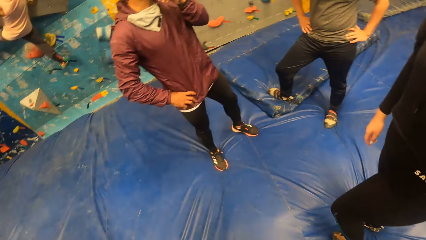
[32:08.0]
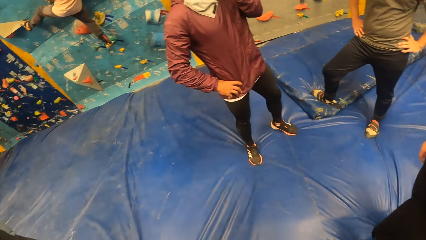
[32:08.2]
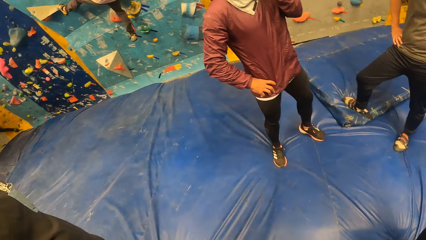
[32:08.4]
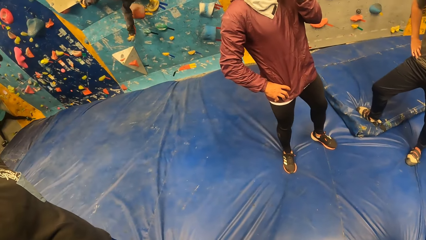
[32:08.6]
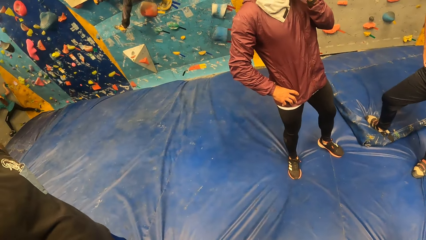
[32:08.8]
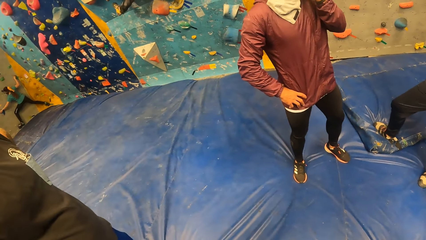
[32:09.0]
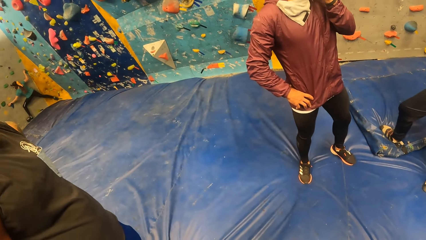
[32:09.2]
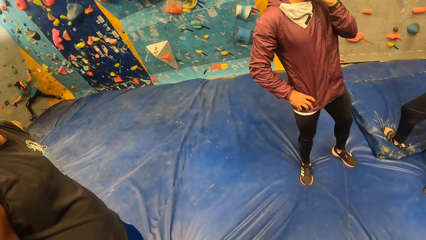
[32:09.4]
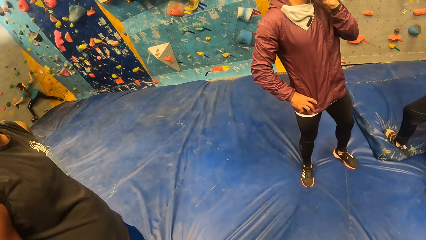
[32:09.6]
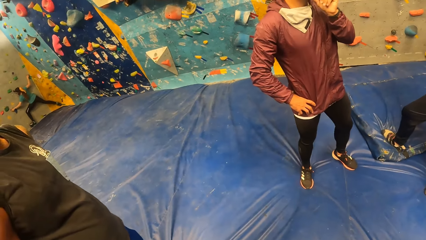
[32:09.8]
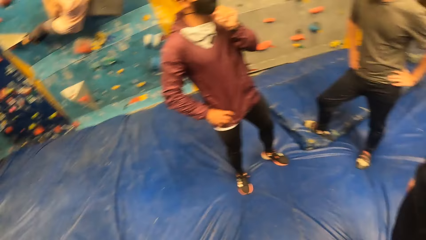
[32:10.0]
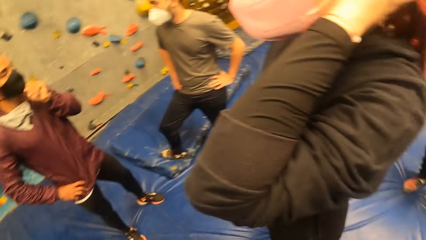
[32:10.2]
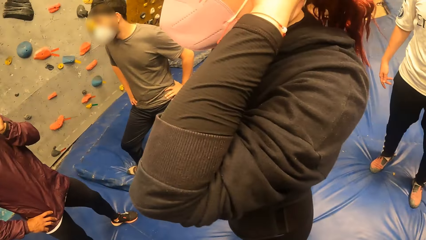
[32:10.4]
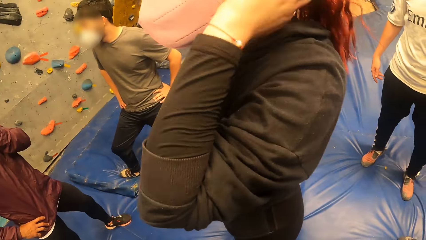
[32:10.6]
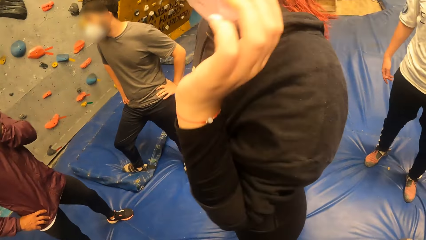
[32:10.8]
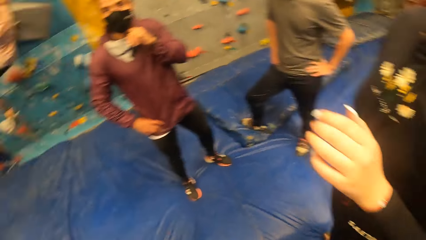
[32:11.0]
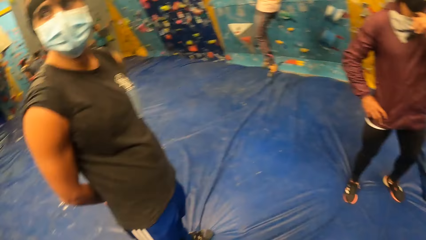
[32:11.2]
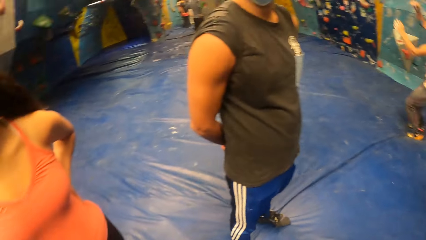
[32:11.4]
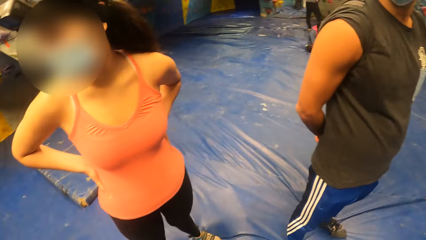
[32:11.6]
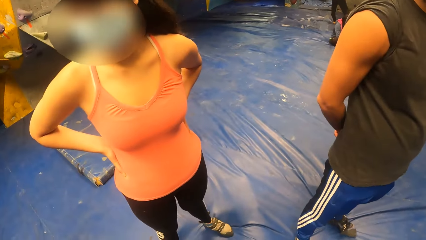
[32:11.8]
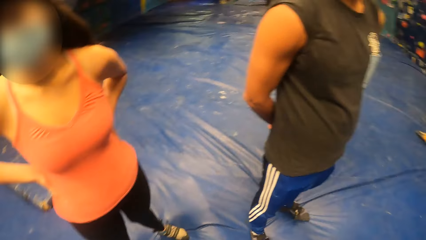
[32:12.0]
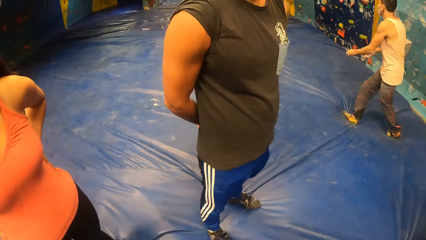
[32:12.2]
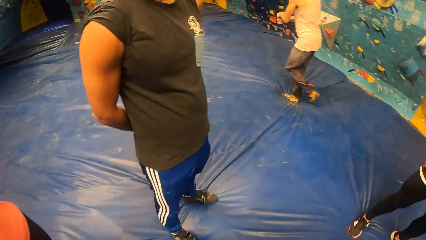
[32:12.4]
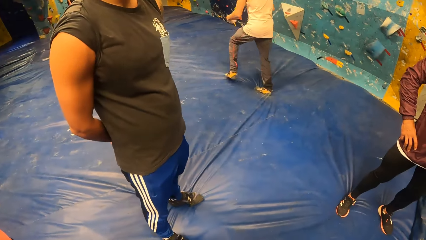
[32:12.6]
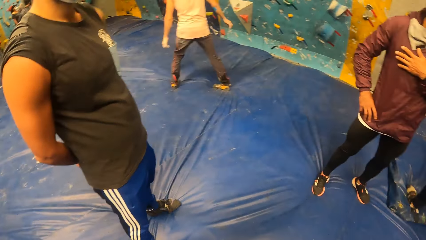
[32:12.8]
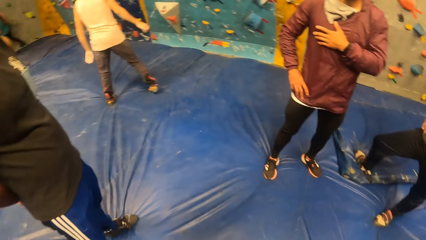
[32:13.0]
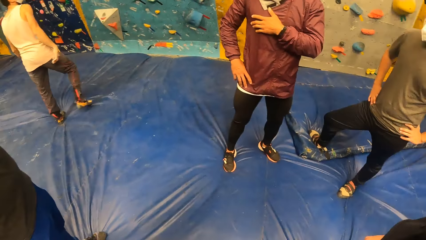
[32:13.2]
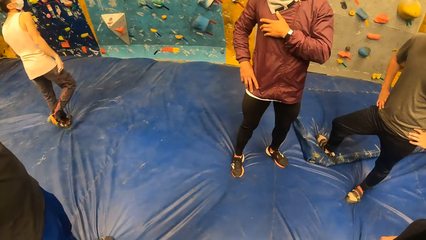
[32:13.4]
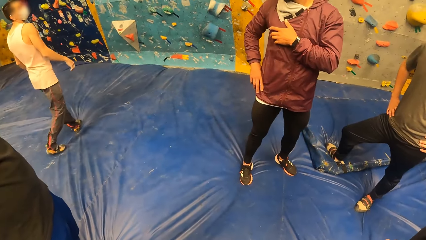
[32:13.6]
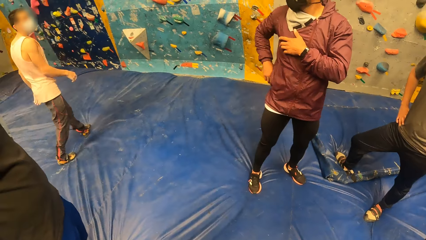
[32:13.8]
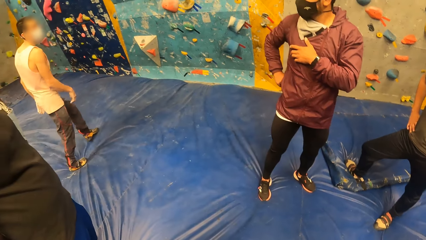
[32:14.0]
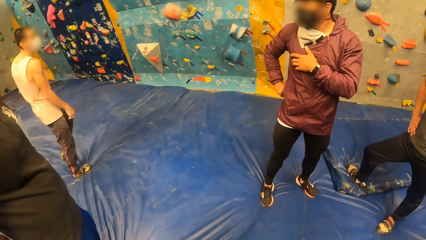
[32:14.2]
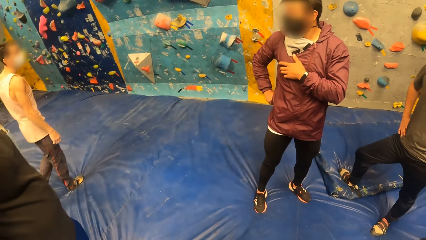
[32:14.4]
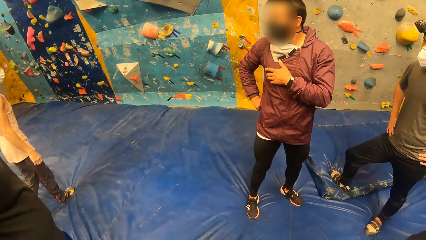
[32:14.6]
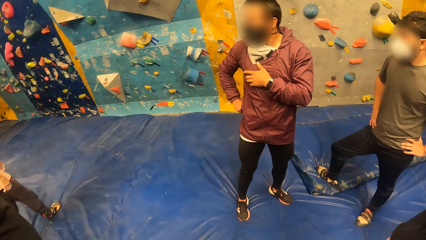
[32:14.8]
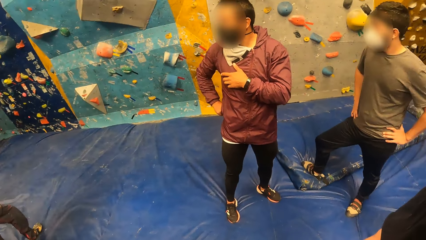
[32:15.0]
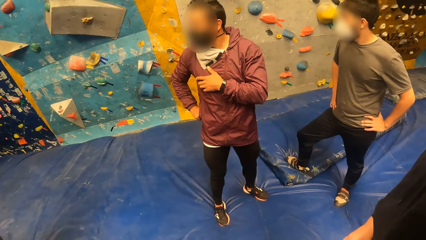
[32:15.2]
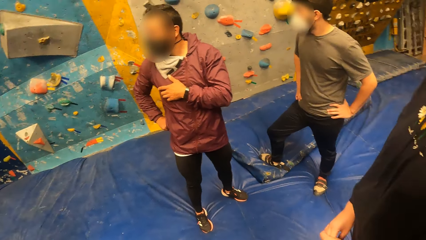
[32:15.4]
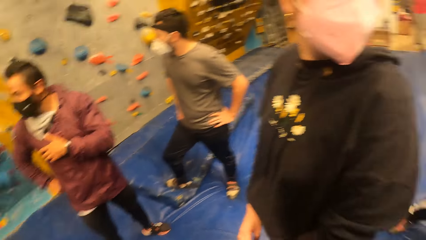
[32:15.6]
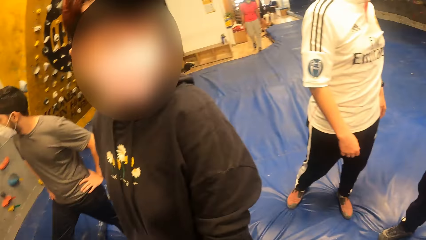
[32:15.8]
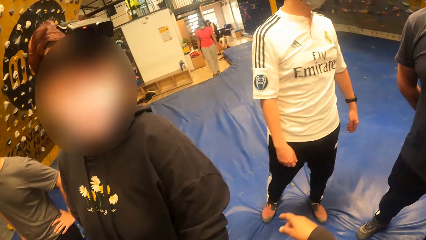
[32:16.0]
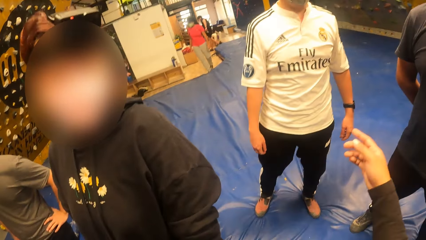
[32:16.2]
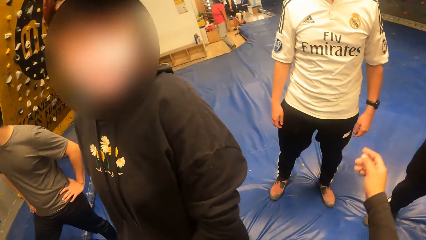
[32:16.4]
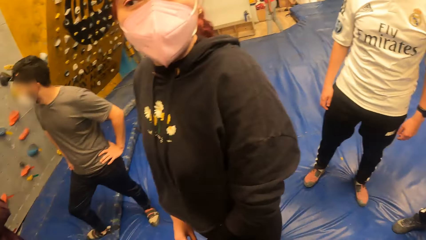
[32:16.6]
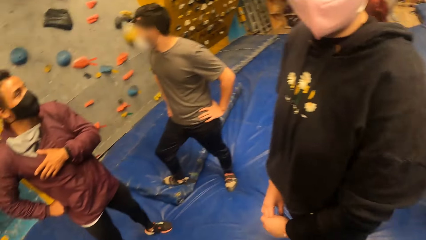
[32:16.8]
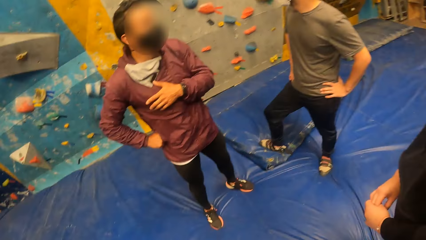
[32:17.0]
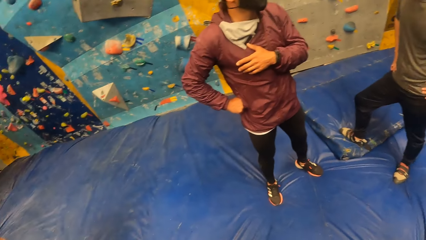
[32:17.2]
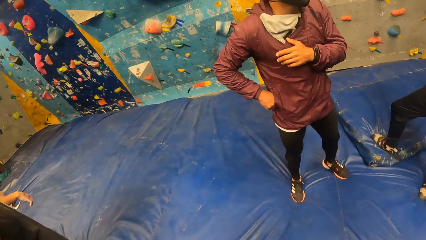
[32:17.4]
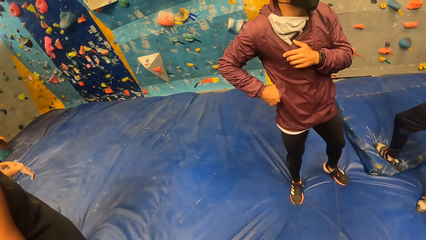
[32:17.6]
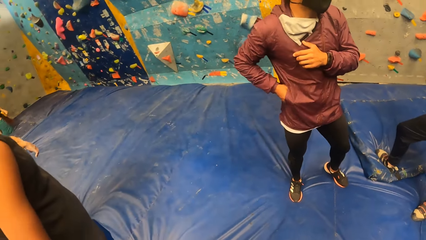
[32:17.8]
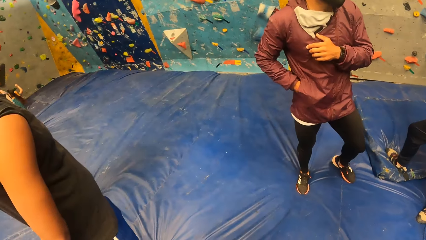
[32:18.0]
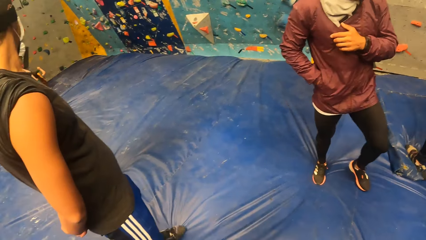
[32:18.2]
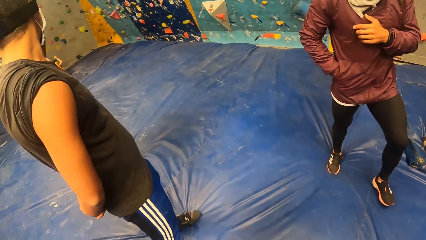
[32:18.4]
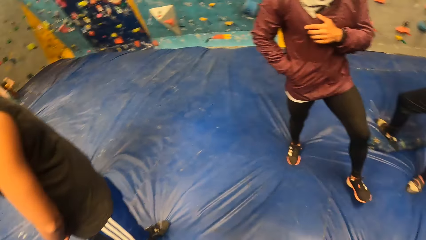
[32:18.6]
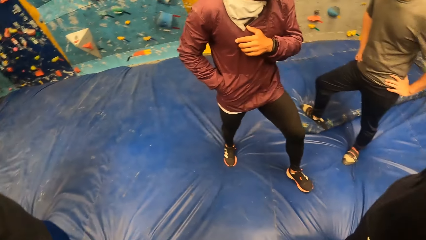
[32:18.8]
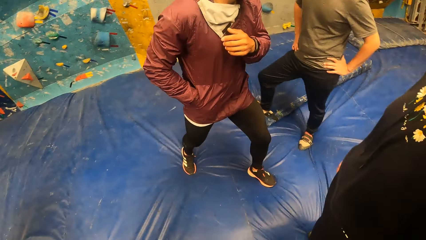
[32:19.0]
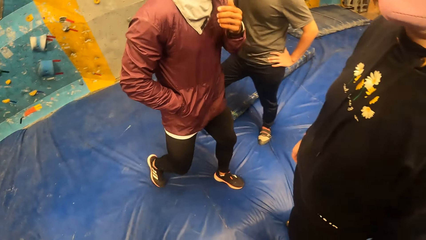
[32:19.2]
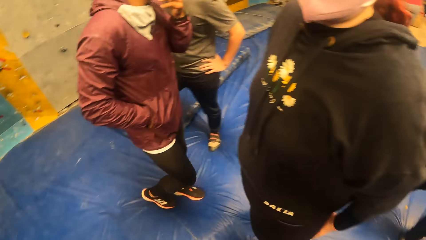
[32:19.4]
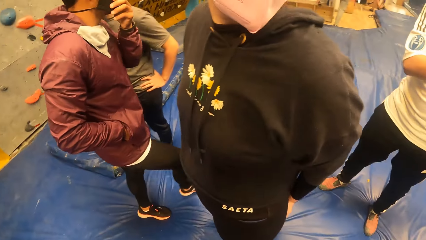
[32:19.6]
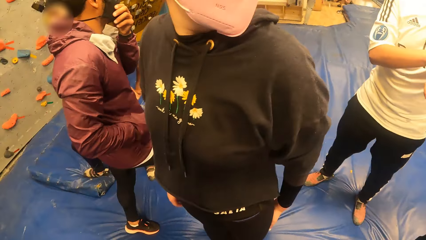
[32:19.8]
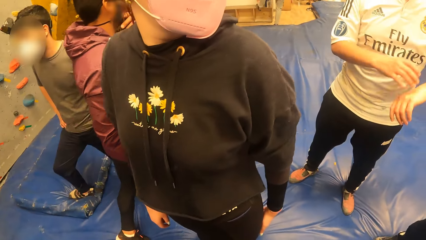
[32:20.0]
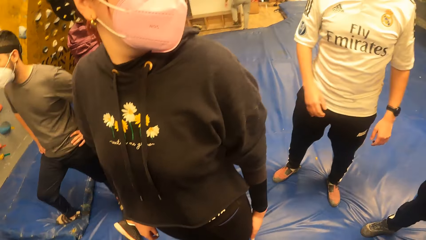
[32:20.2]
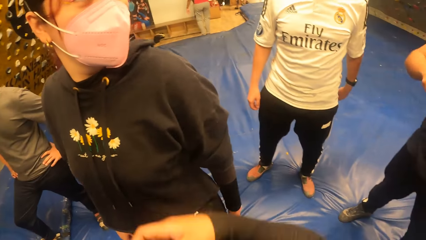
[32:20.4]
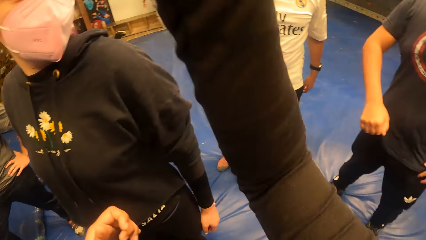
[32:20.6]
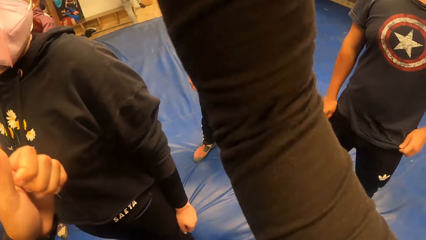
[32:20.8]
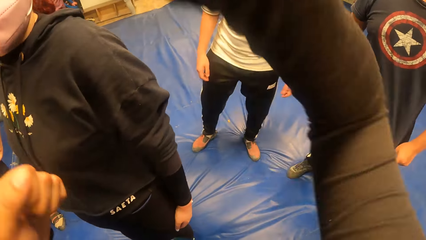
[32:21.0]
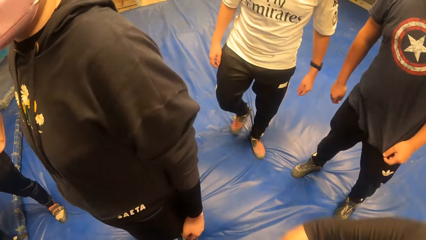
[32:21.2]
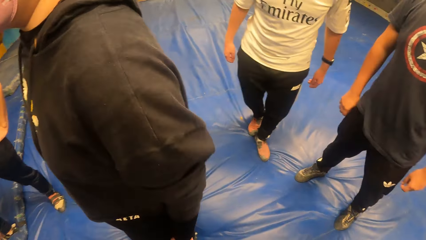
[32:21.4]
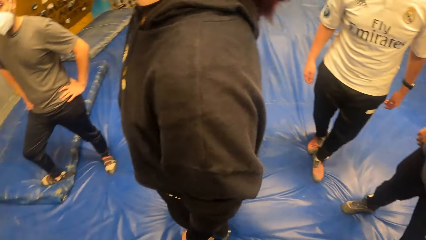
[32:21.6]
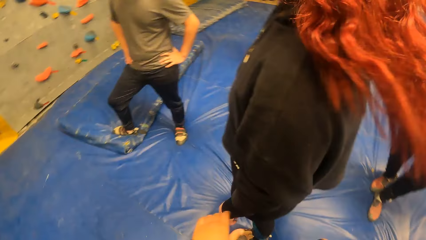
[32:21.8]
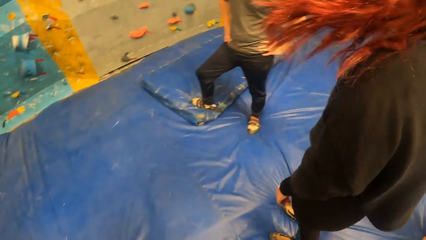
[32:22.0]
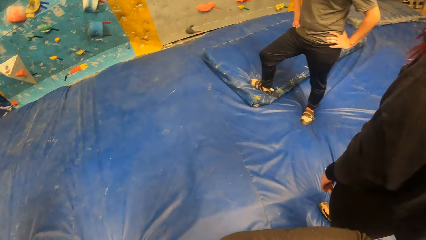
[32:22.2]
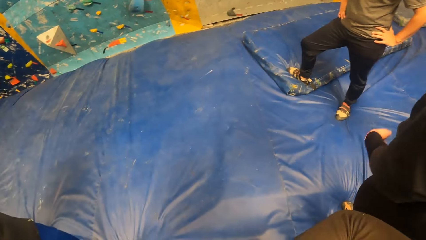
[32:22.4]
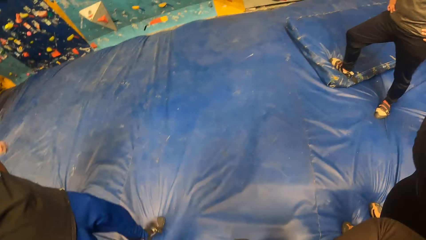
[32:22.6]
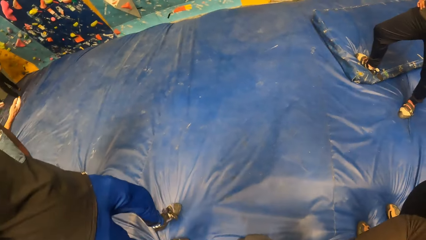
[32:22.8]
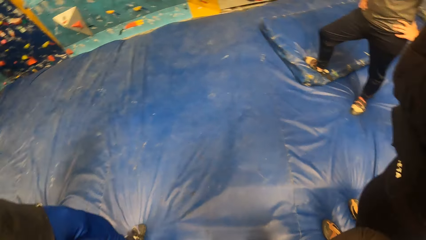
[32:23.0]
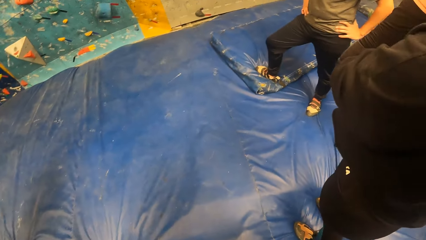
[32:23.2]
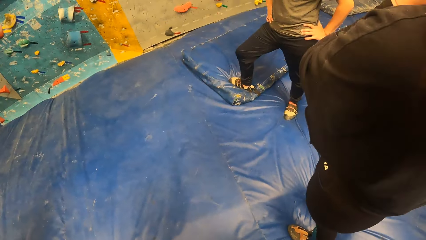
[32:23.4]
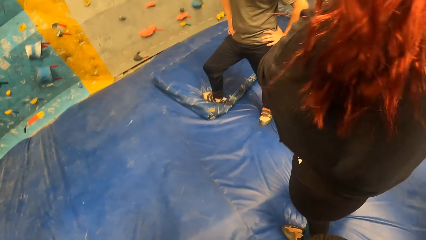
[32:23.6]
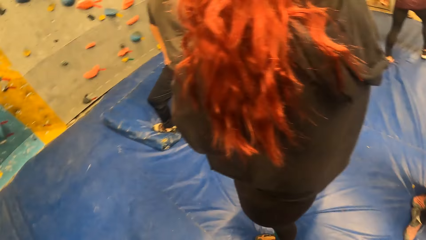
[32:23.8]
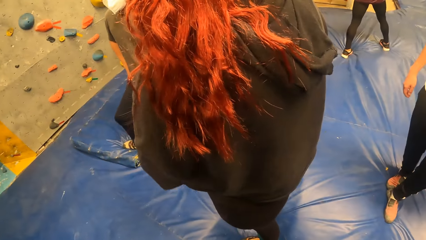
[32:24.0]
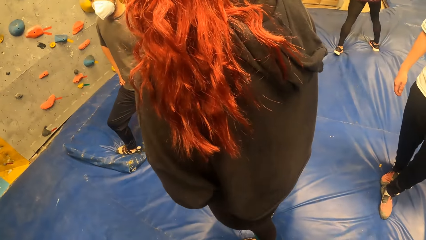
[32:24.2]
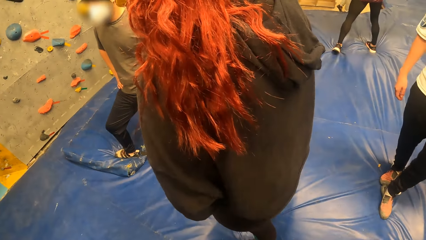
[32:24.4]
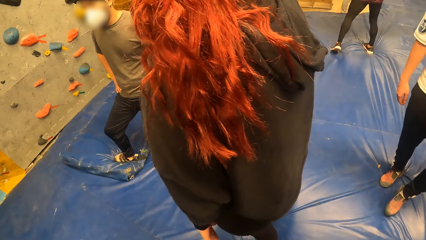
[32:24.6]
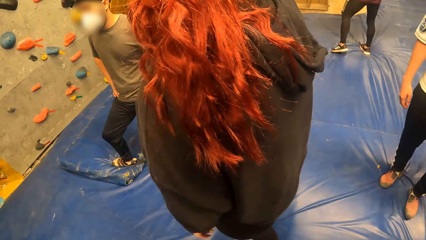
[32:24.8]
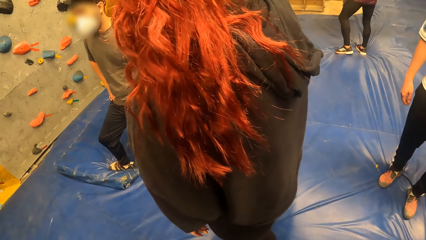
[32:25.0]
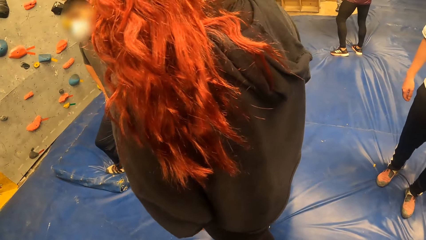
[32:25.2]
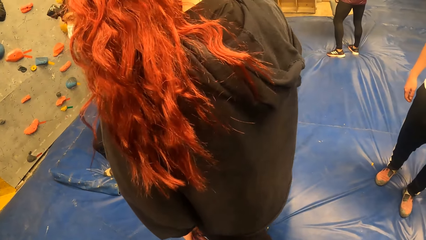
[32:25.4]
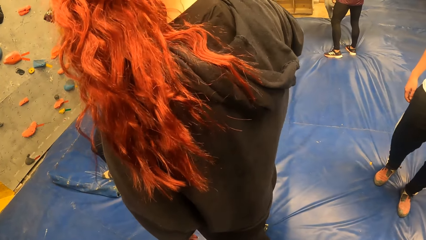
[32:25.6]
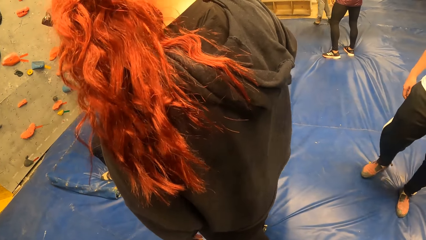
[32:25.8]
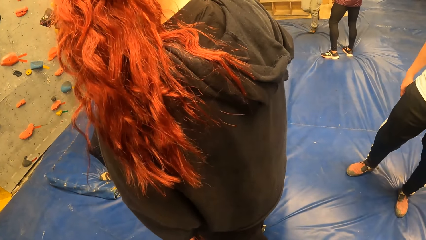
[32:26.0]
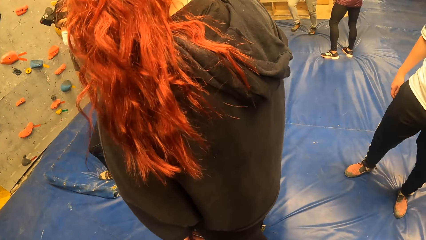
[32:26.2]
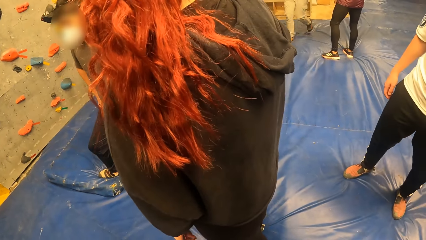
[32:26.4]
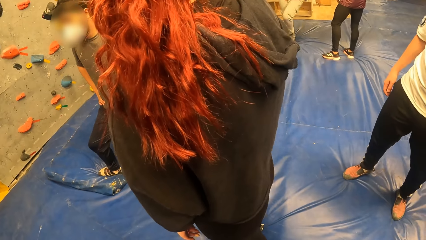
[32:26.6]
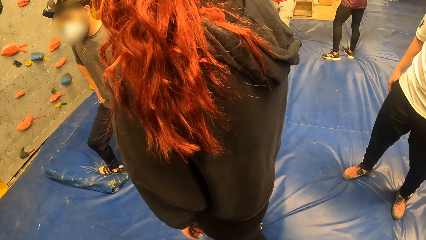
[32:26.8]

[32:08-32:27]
The camera wearer looks around. A person straightens the hair. The camera wearer looks around. Another person converses with a third person. The camera wearer looks around. She lifts a hand. She looks around. The second person puts a hand in the pocket and adjusts a mask on the face. The camera wearer touches her face with her right hand. She lifts hands. She looks around.
